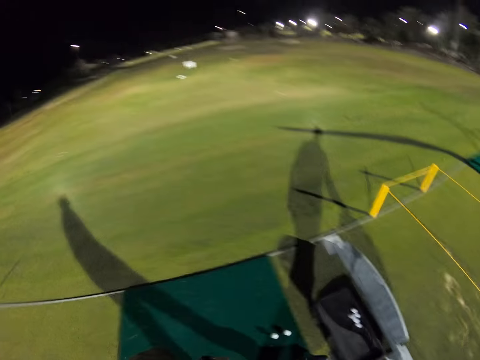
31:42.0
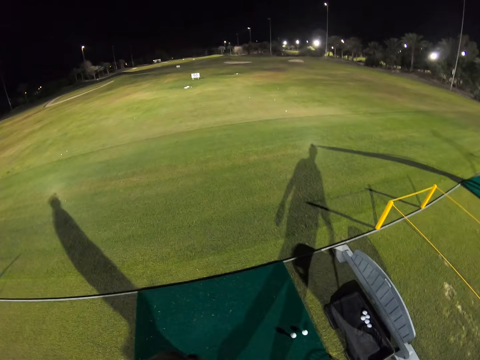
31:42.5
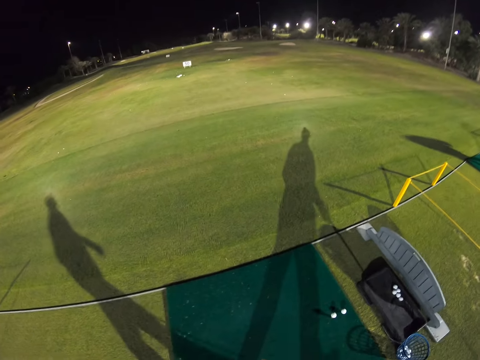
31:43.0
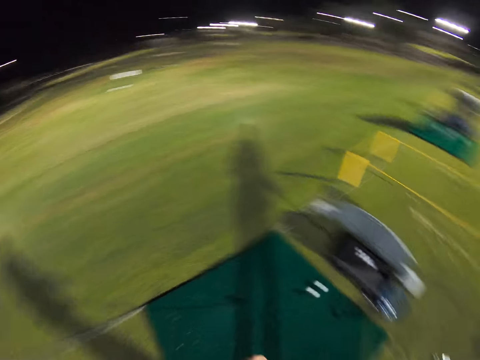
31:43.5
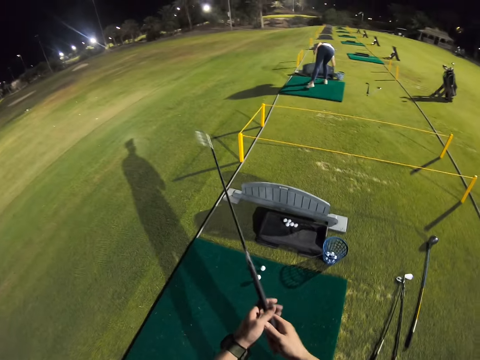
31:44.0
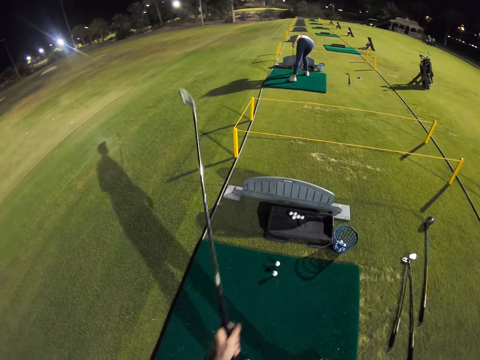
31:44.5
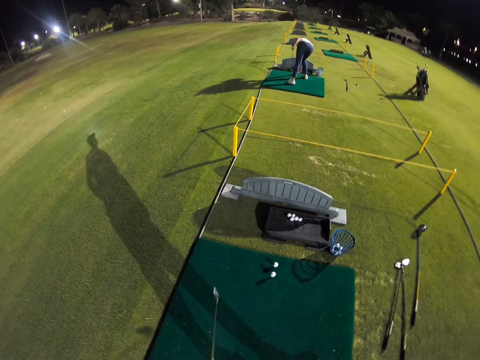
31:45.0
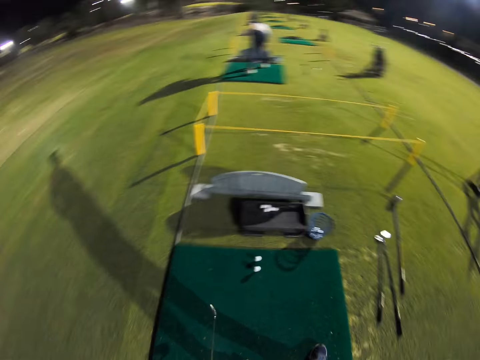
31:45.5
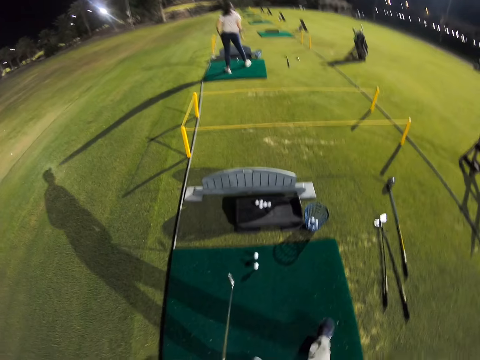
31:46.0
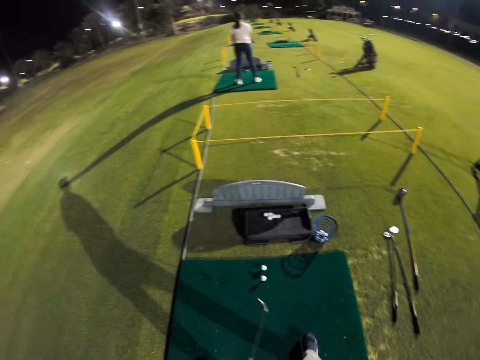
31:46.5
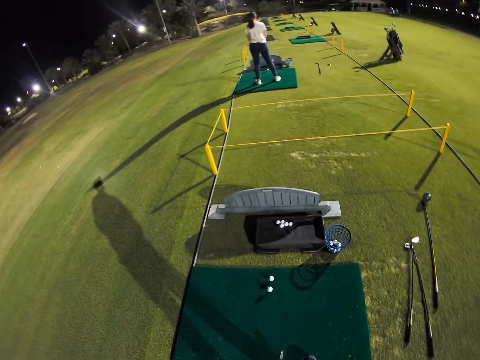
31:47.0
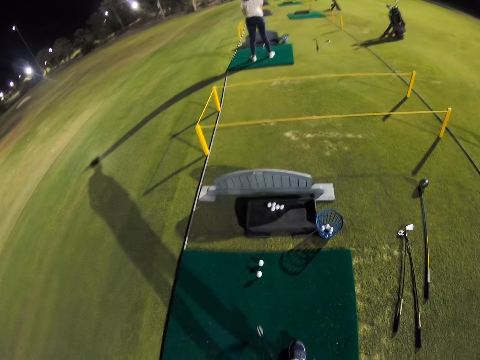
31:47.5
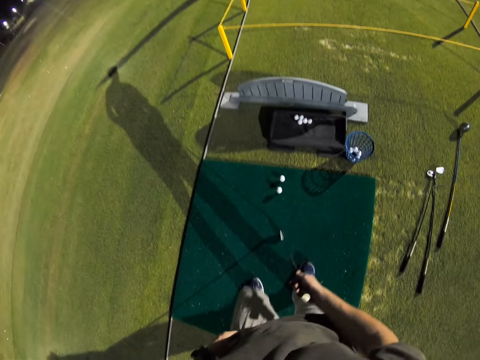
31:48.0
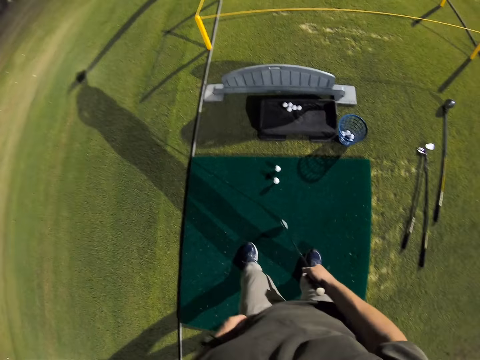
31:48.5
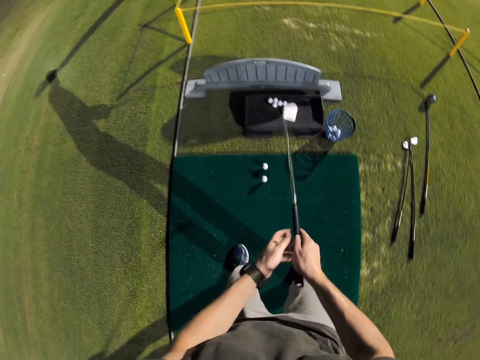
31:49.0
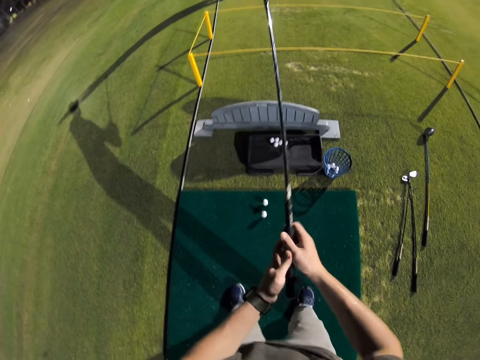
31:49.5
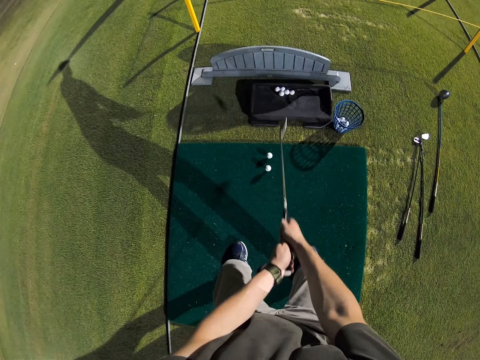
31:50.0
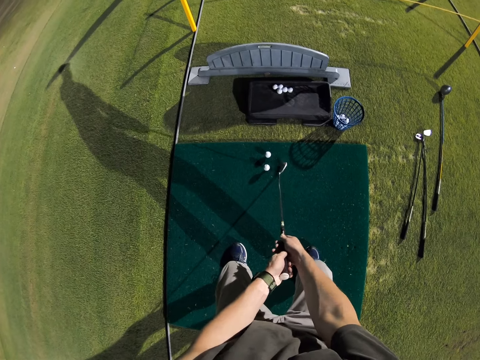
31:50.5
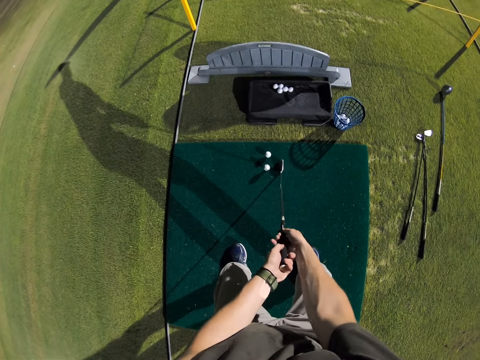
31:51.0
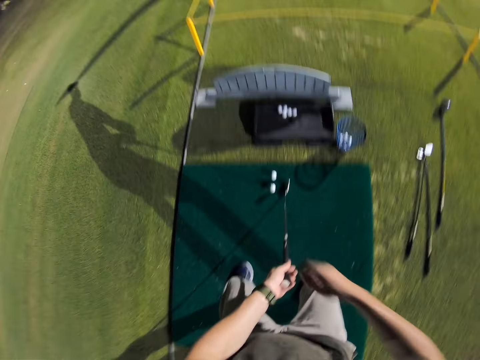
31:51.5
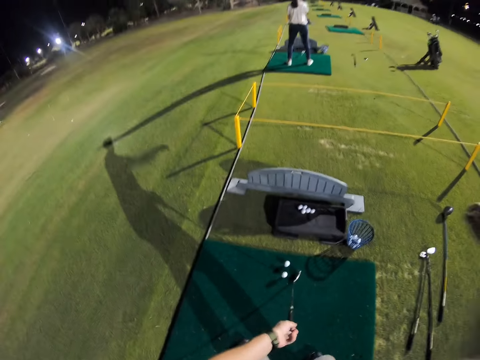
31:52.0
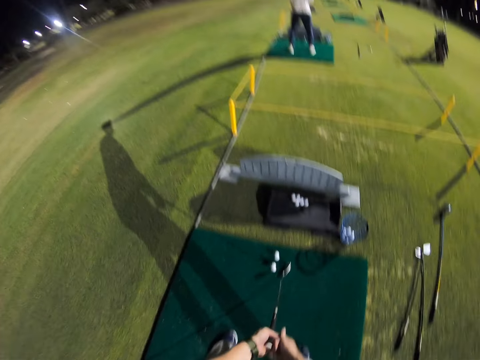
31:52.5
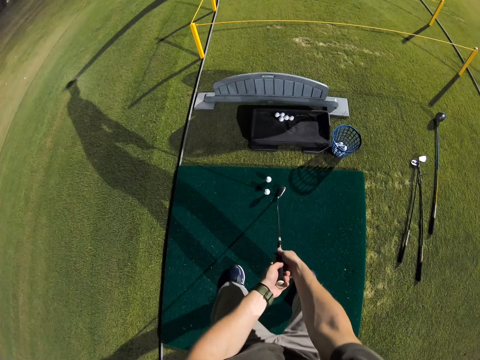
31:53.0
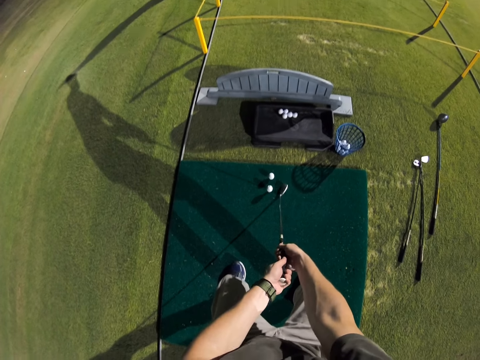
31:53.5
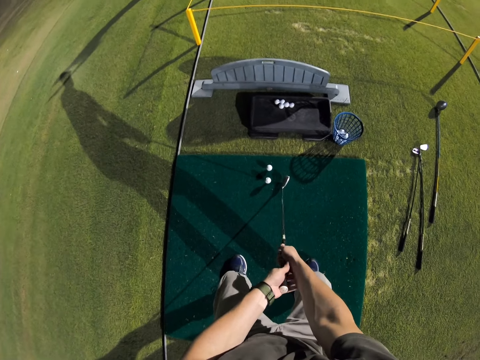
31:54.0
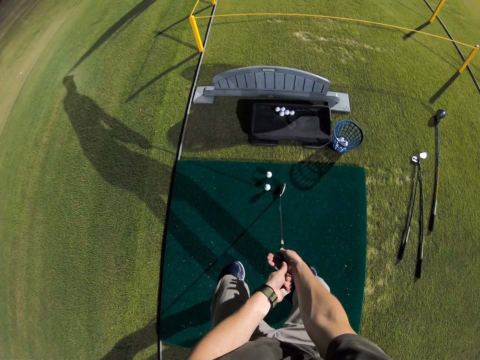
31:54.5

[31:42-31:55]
The camera wearer rotates the camera. He looks around the field. He adjusts a golf stick on his hands. He looks down. He adjusts the trouser using the left hand. He lifts up the golf club. He holds the golf club with both hands. He places the golf club on the mat. He adjusts the right hand. He shakes a hand. He holds the golf club with both hands.

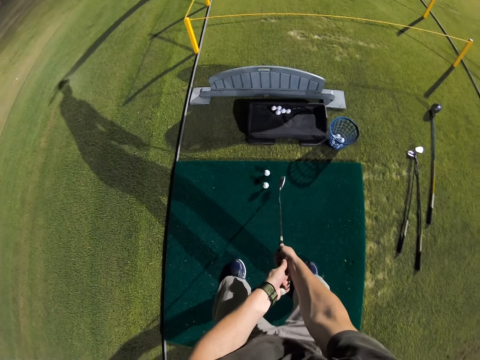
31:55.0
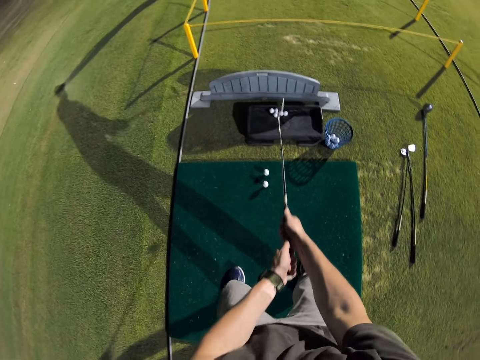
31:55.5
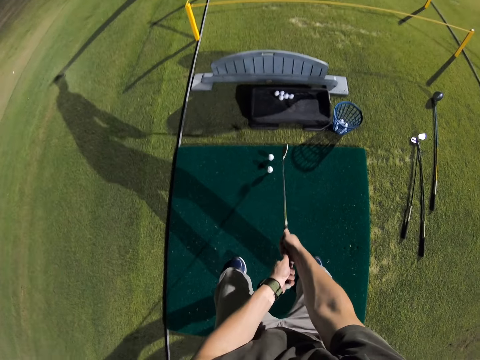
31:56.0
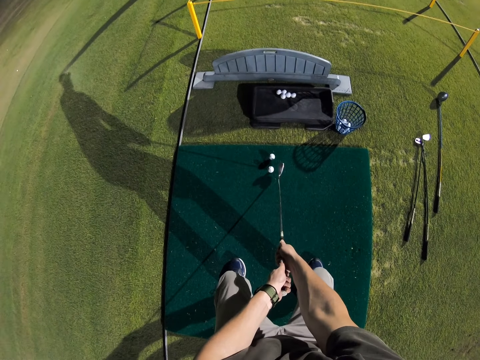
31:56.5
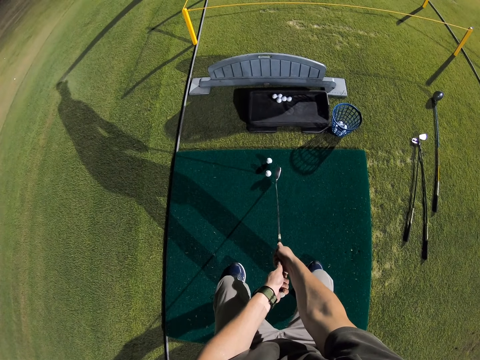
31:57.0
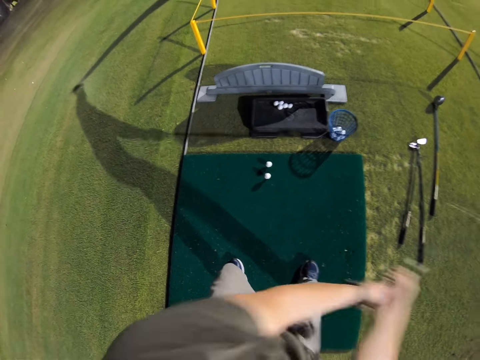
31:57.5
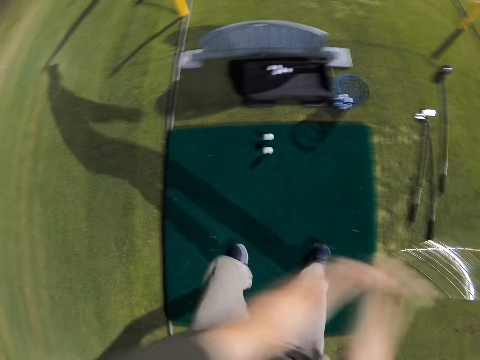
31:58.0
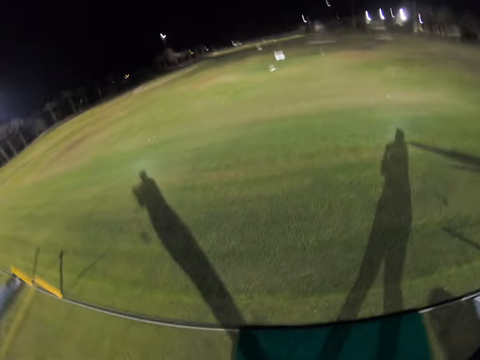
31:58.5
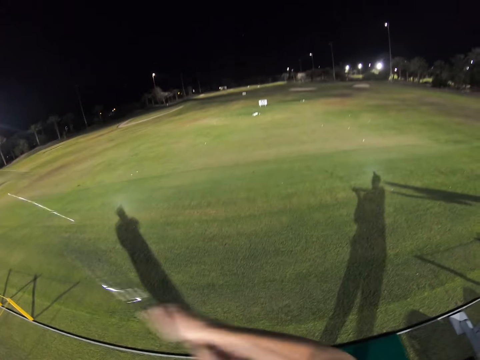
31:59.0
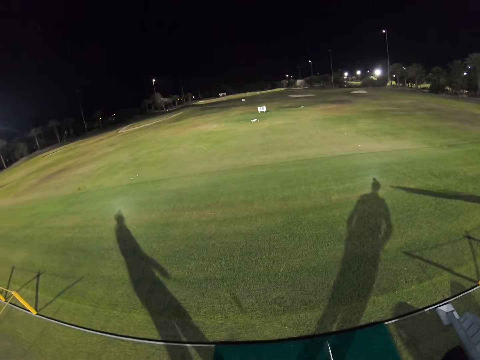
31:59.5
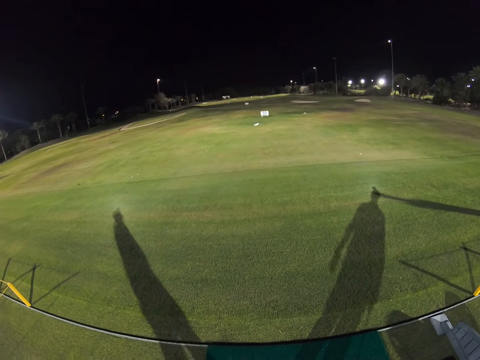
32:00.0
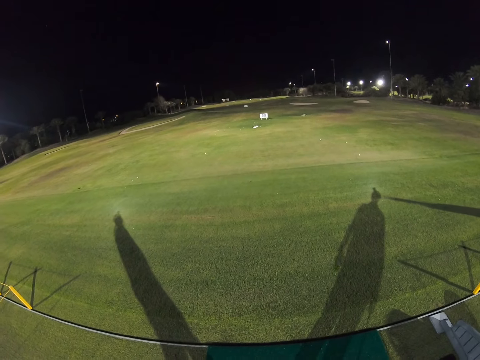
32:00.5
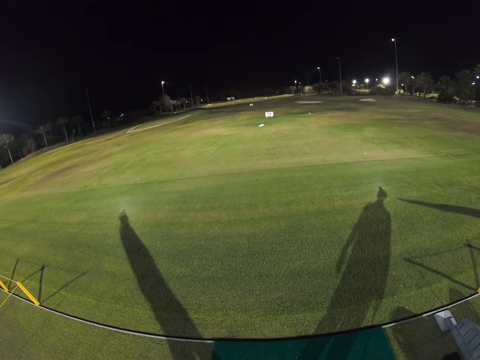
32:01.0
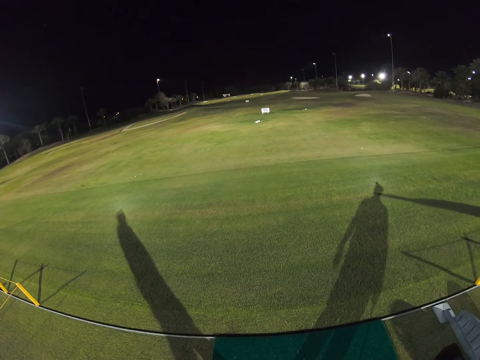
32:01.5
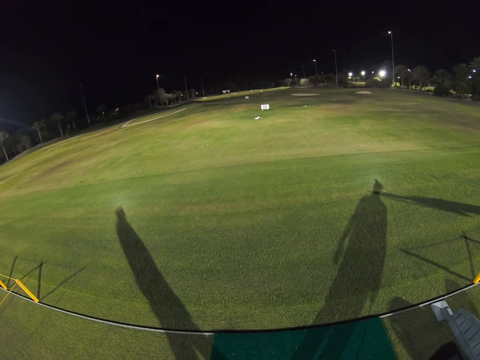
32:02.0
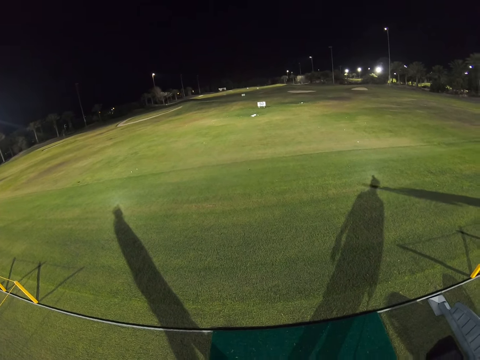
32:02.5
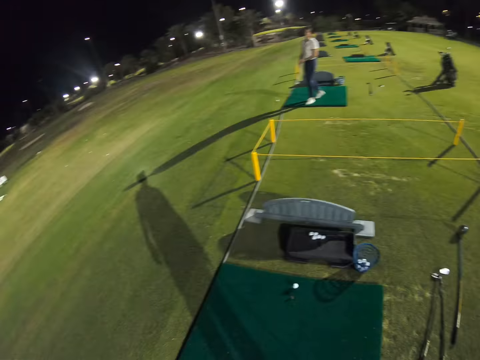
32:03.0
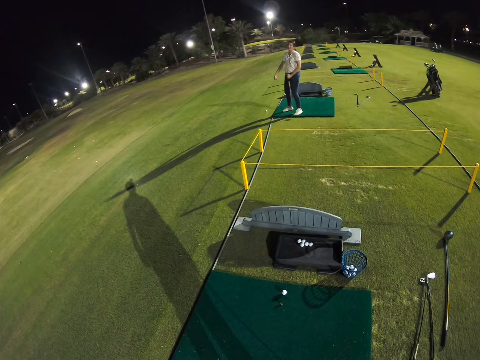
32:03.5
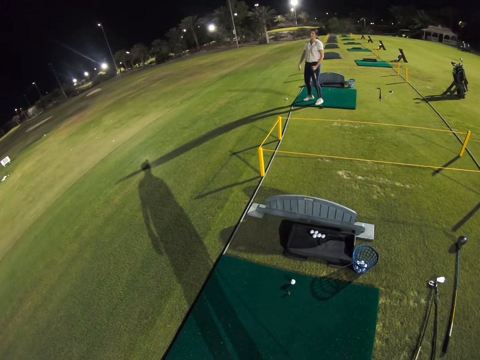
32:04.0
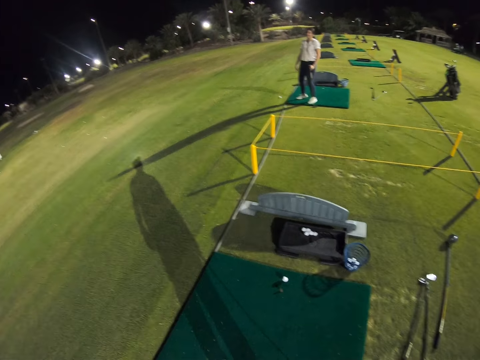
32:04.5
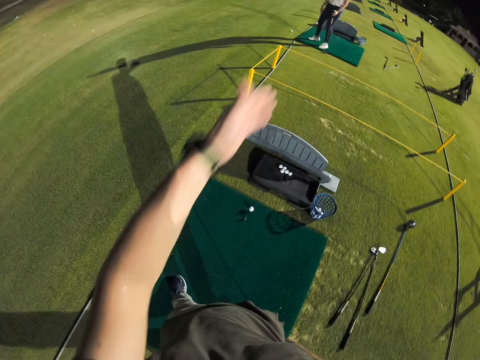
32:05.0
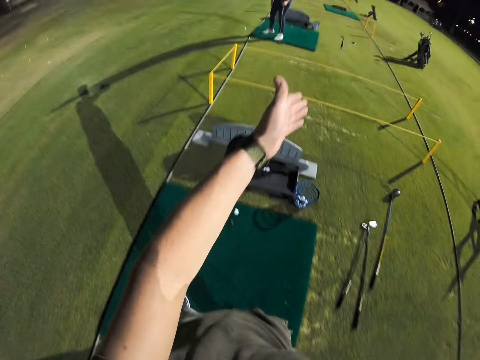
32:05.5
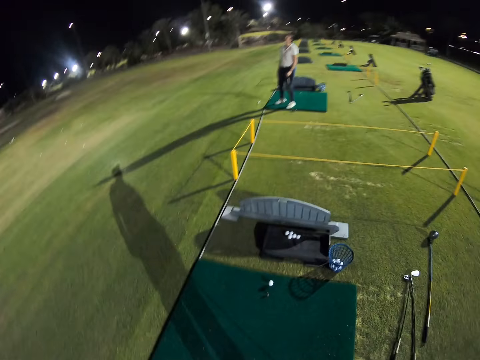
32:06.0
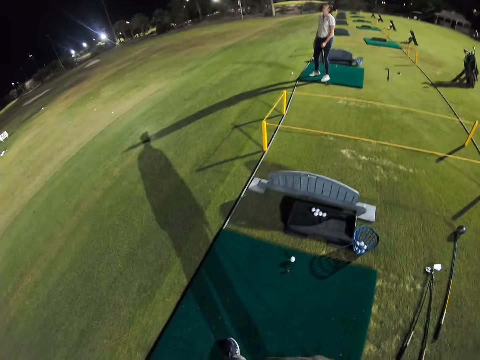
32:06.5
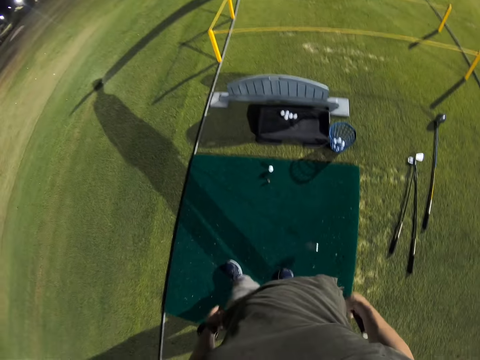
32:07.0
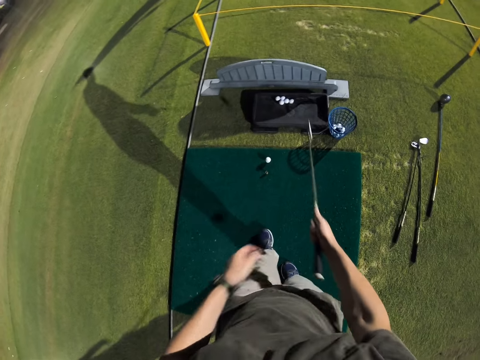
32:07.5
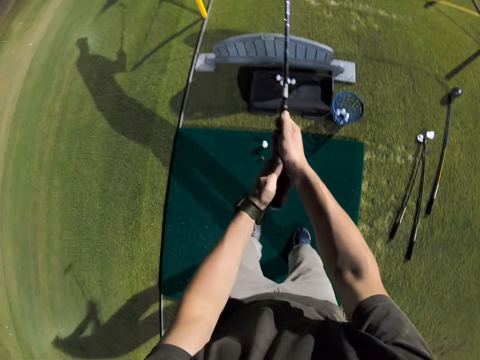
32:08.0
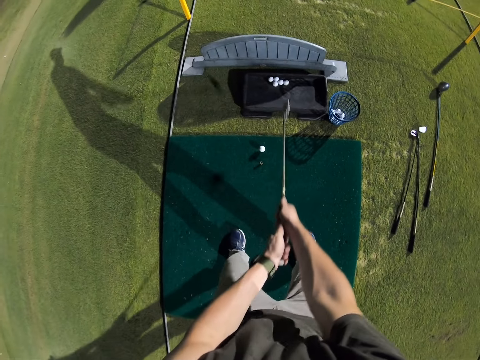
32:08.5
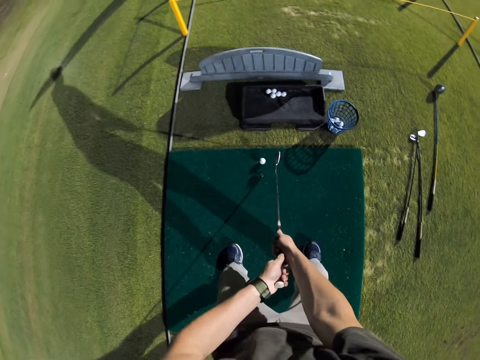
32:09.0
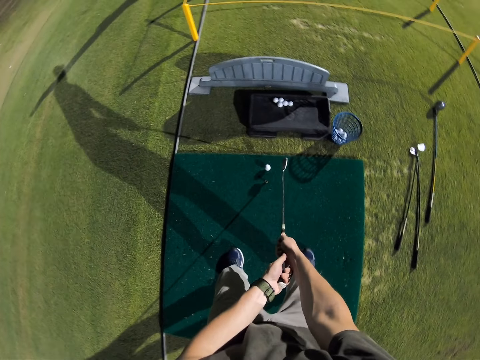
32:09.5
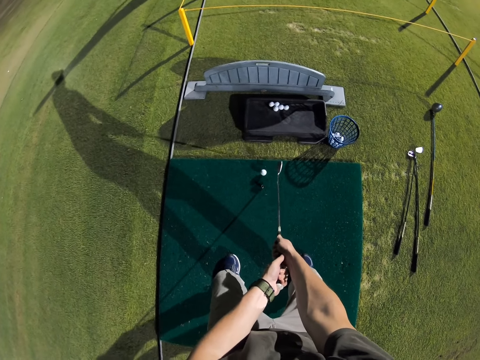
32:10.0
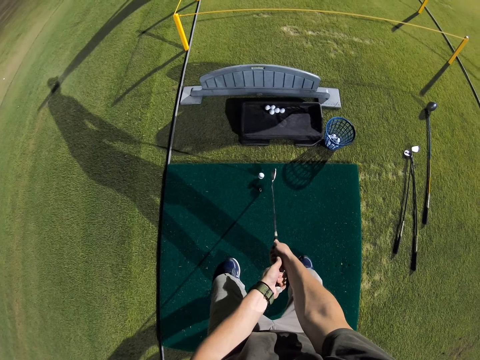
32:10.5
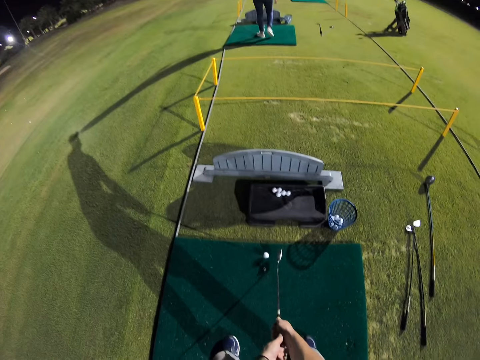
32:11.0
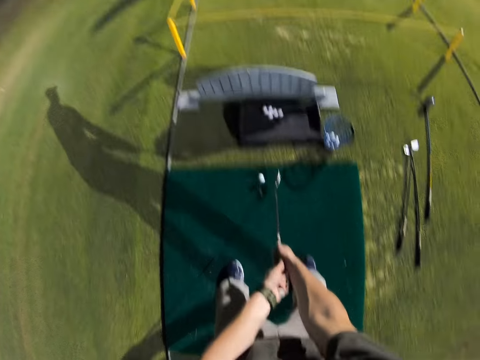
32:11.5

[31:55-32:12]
The camera wearer lifts the golf club using both hands. They hit the golf ball using the golf club. They look around the field. They turn left. They look forward. They adjust the golf club. They turn right. They look towards a woman. They look forward. The woman turns around. The woman converses with the camera wearer. The camera wearer lifts the left hand. They converse with the woman. They drop the left hand. They look down. They lift up the golf club. They adjust the golf club using both hands. They lower the golf club.
